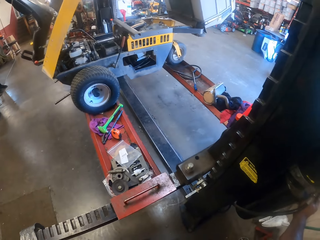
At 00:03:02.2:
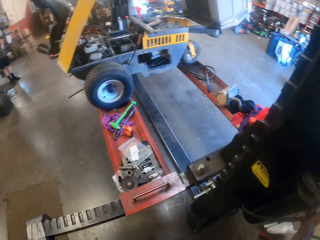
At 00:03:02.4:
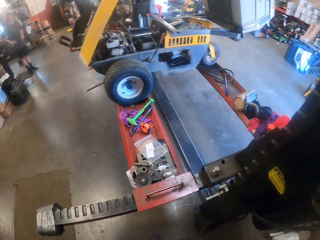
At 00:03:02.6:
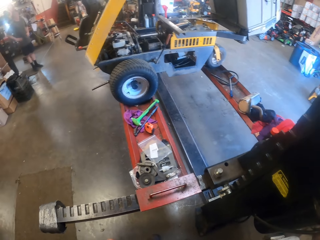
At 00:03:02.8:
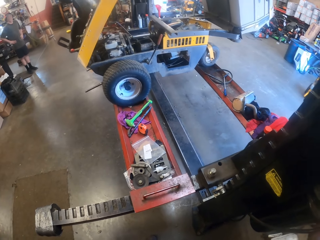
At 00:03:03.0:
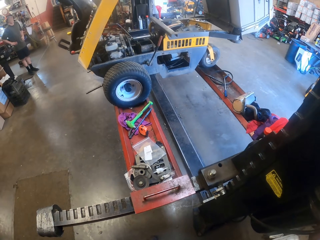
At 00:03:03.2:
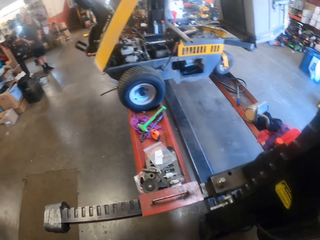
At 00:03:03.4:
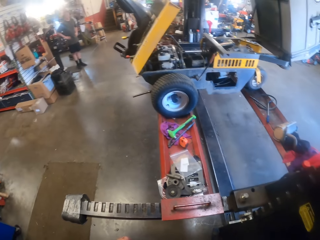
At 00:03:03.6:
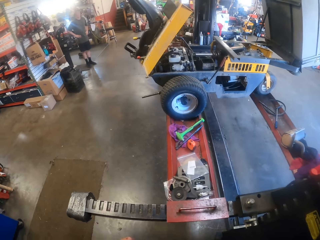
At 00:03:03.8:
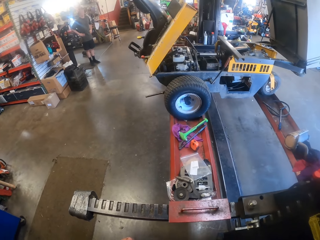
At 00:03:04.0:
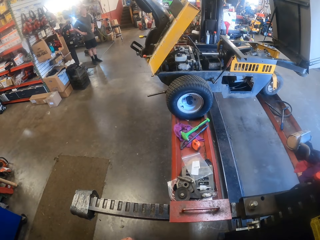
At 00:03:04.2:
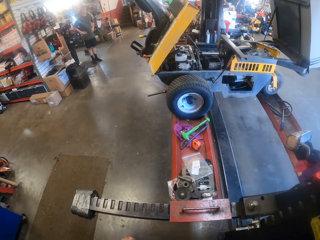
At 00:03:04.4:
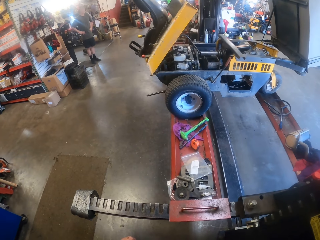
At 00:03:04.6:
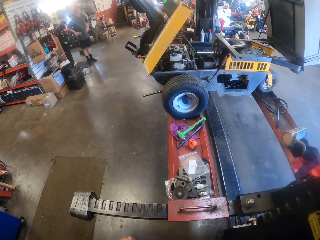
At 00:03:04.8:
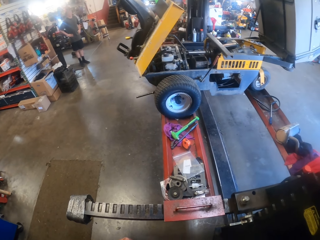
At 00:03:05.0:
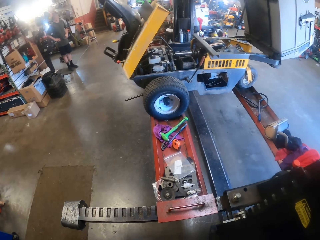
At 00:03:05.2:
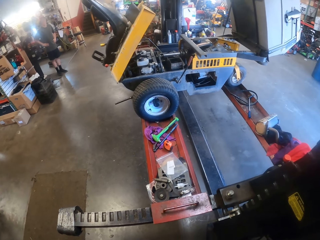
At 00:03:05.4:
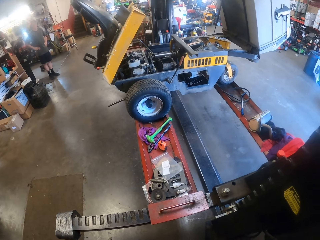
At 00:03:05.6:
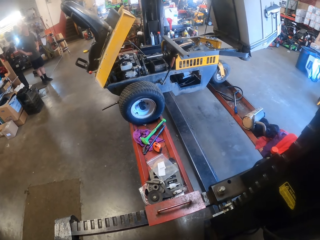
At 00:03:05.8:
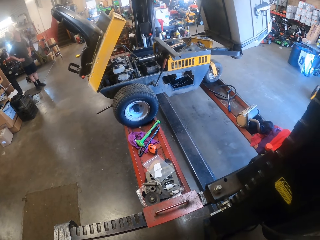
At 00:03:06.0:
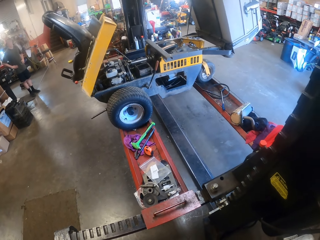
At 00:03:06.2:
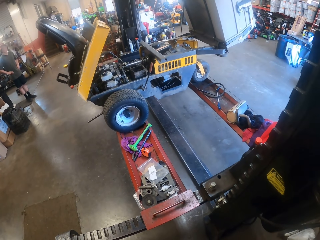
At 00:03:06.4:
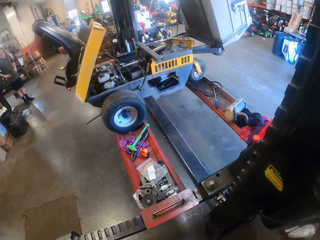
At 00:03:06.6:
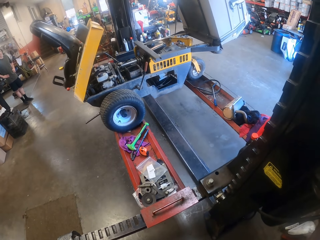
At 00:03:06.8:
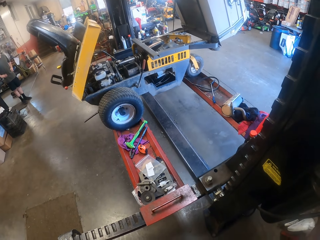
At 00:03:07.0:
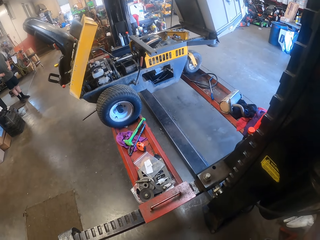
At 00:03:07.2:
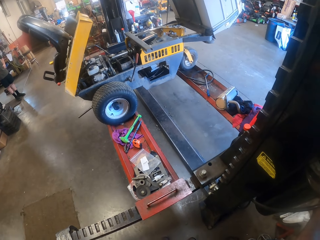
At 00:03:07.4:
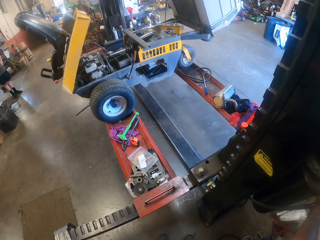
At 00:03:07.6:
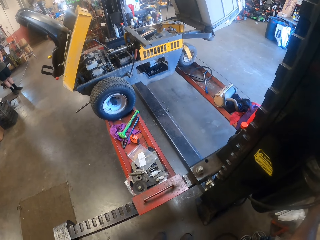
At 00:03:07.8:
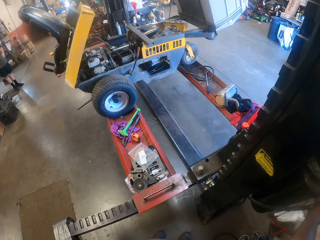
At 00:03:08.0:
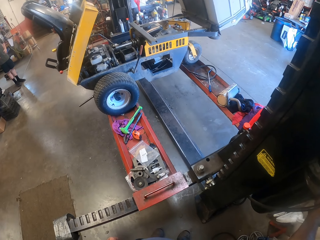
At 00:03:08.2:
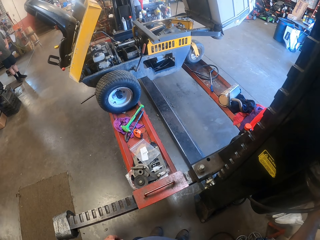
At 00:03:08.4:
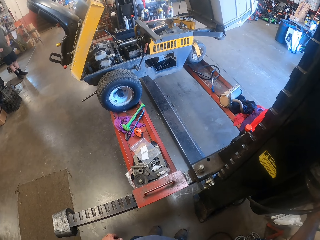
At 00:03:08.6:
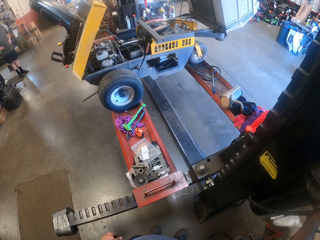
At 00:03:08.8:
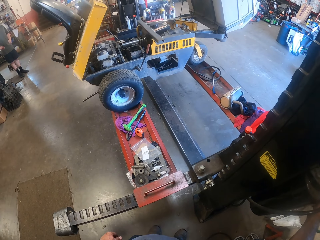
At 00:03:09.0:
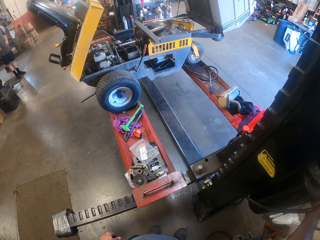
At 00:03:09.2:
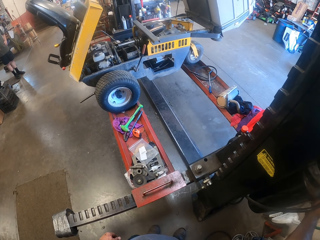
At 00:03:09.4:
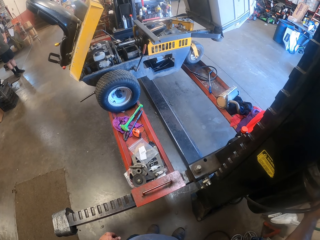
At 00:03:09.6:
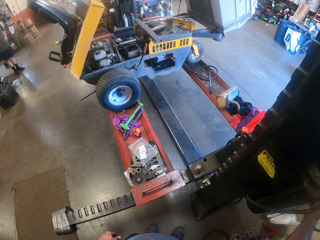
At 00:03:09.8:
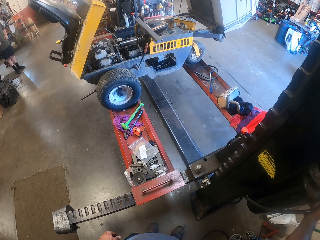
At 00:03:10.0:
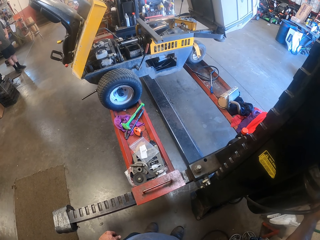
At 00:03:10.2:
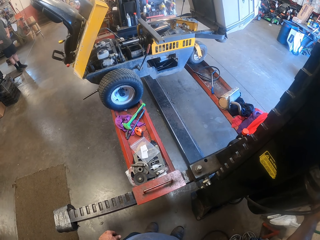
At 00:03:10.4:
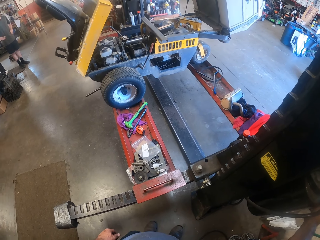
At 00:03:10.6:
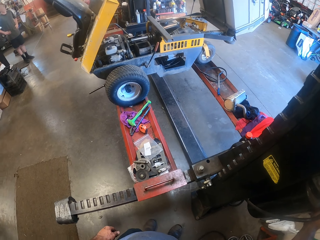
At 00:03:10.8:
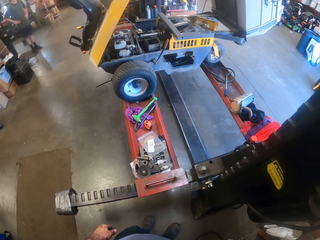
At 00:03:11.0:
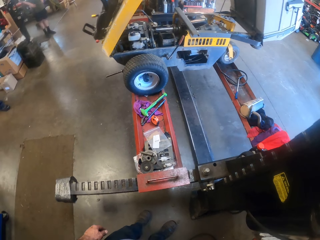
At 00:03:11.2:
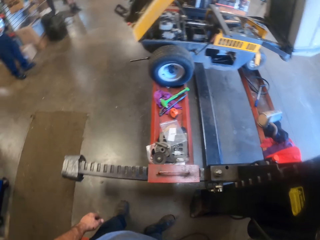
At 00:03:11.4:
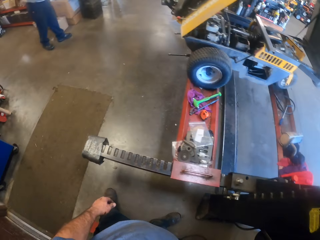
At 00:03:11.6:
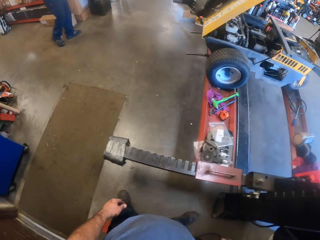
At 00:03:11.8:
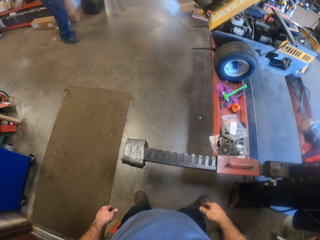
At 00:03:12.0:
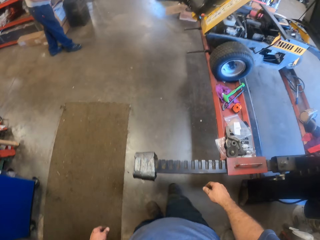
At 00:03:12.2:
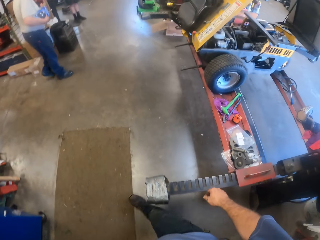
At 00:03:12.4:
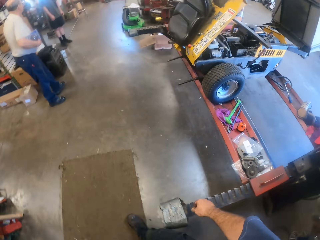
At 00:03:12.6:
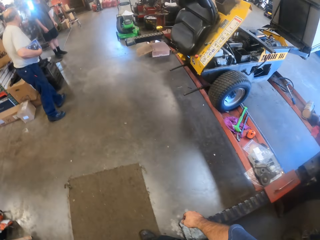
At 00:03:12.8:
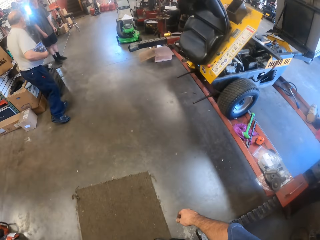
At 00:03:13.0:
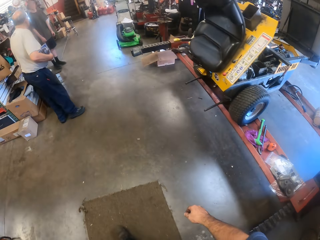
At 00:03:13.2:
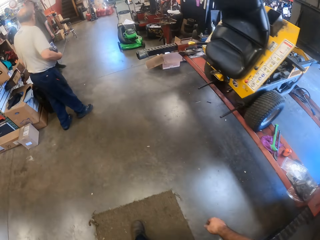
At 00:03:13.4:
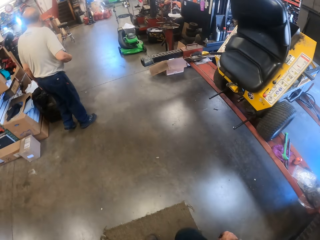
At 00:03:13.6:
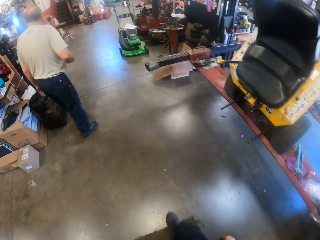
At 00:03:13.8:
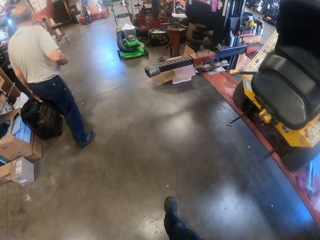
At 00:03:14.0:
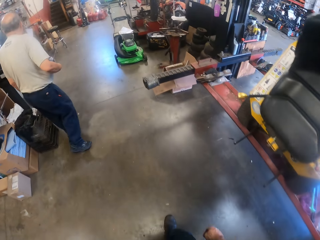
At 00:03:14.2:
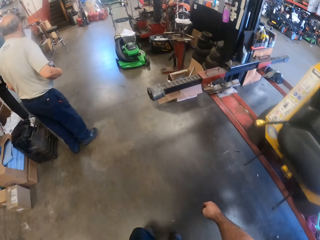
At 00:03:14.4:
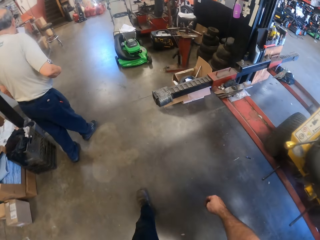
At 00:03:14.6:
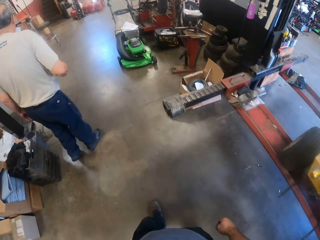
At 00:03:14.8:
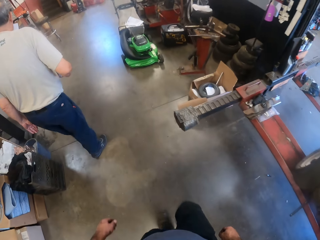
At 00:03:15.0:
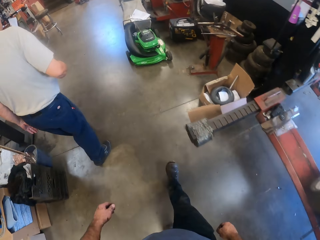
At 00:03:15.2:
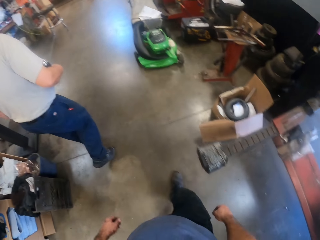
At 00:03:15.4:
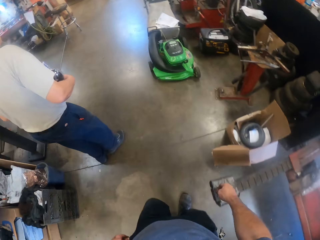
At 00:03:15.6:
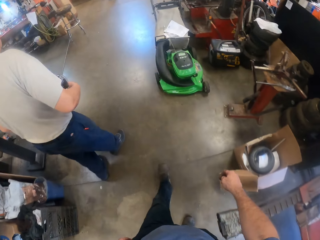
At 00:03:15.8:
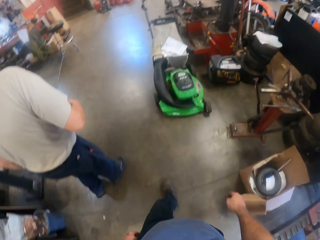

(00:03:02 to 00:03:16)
The camera wearer walks around. He removes his right hand from the hydraulic power unit. A man walks towards another man.

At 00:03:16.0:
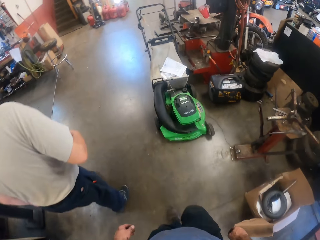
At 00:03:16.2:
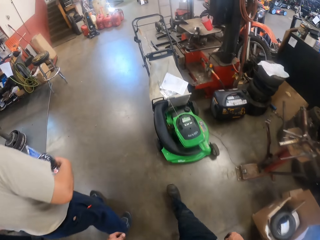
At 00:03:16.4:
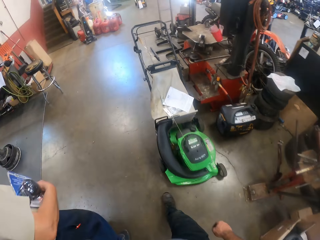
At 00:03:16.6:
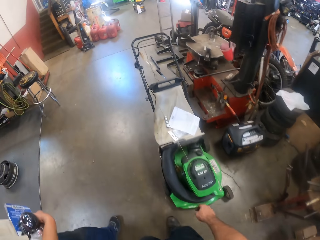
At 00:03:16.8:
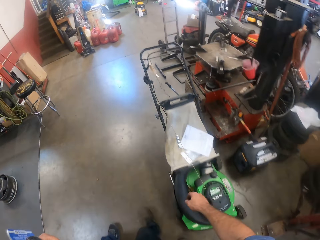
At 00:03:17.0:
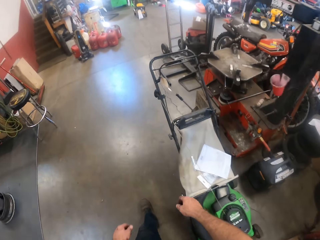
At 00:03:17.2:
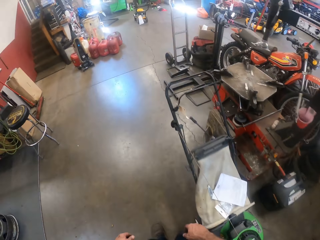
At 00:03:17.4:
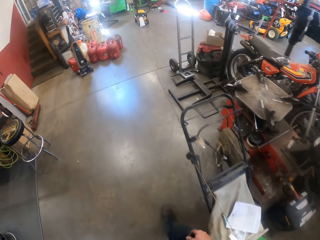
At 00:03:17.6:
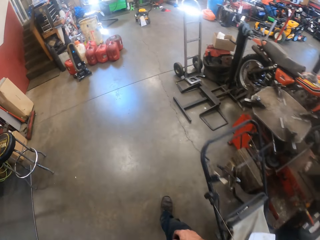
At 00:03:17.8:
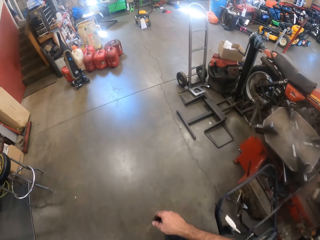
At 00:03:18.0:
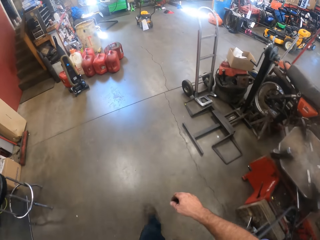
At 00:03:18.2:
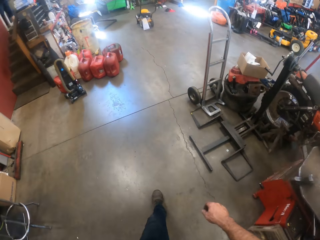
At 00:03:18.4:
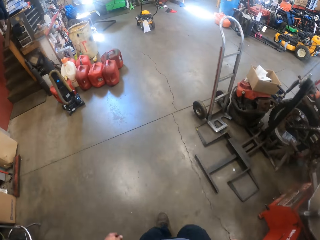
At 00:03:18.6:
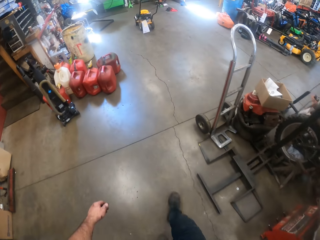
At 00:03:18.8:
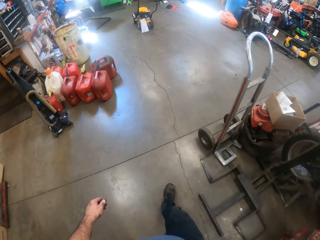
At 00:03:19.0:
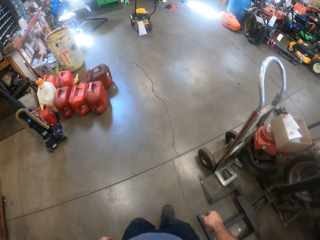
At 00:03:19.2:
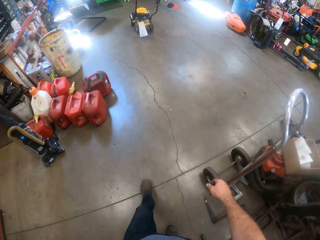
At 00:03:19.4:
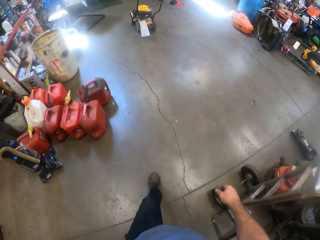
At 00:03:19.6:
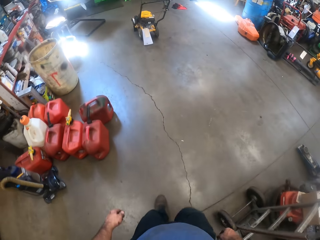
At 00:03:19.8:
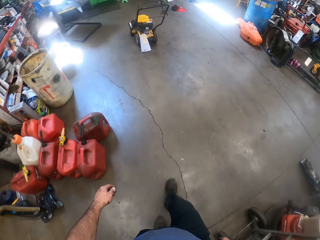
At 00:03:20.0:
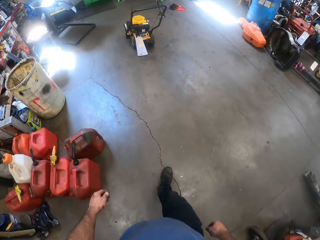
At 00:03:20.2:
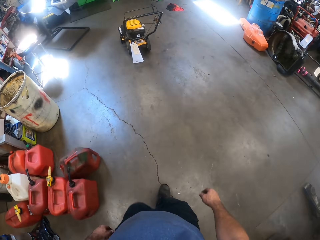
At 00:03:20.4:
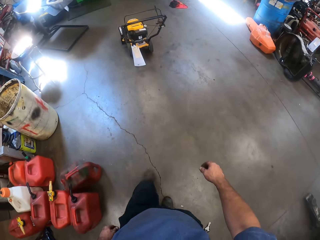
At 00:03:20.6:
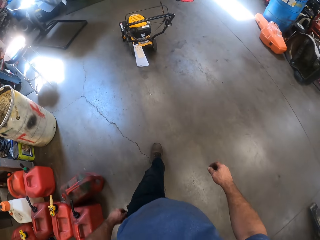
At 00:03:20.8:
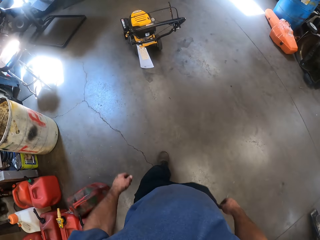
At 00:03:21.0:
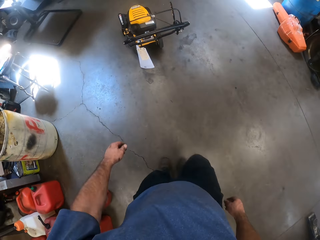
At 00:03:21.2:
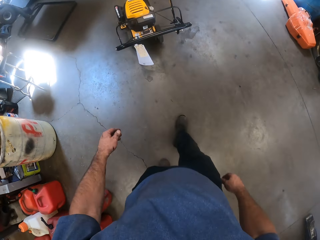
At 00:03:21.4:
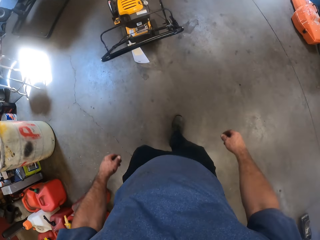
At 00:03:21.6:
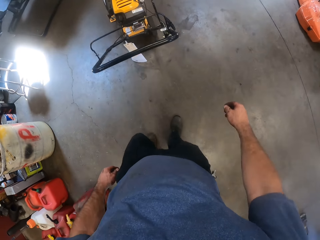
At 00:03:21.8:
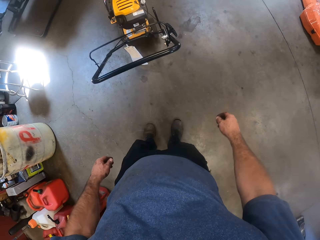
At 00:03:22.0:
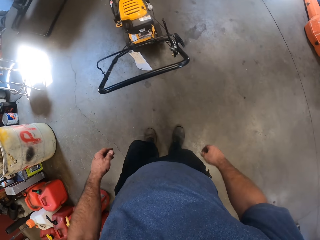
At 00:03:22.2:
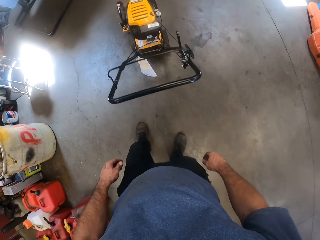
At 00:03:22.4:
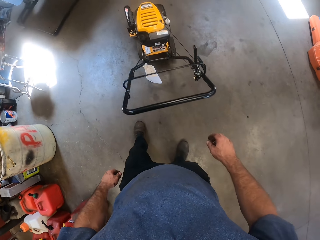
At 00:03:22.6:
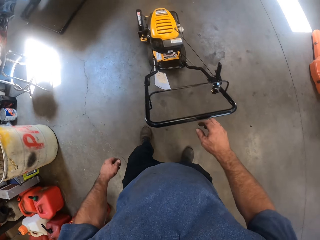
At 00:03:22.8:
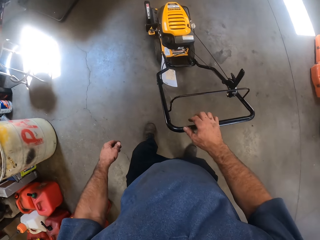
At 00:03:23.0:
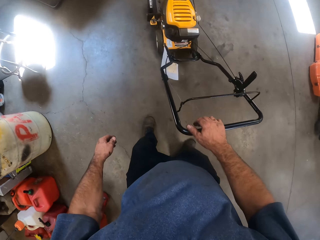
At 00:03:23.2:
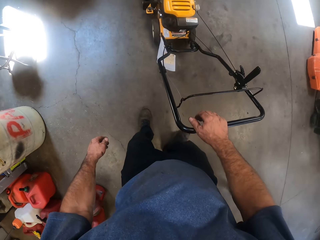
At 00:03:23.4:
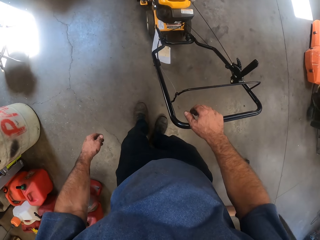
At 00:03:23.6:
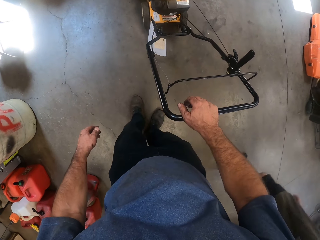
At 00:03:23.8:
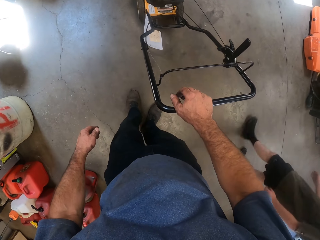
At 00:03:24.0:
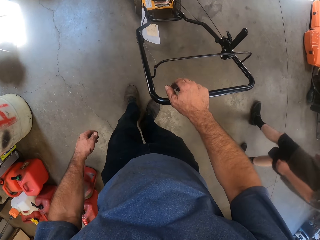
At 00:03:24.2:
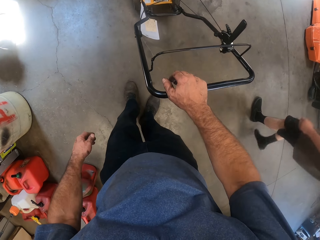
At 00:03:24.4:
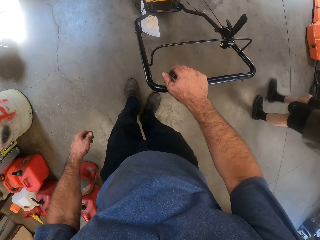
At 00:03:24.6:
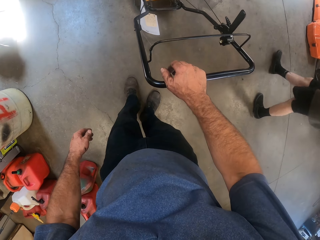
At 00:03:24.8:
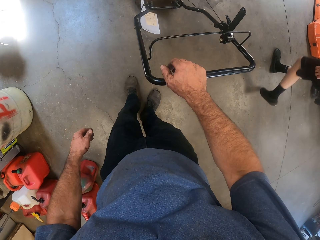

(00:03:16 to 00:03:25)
The camera wearer touches the prybar. He holds the handle of a new lawnmower with his right hand. A man walks around. The man walks past the lawnmower.
